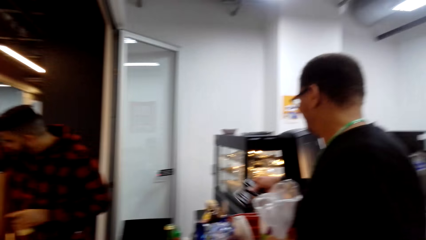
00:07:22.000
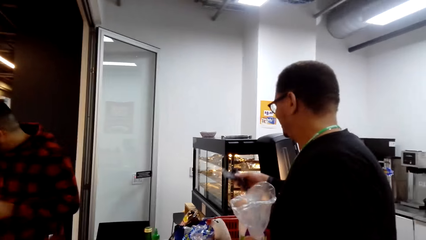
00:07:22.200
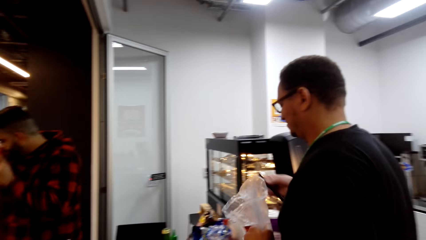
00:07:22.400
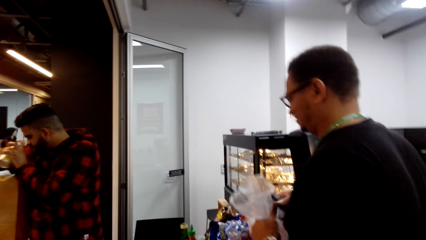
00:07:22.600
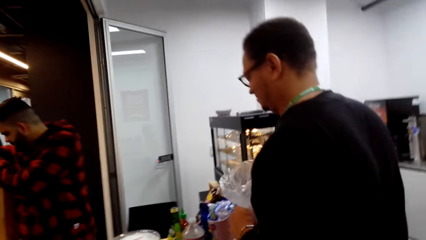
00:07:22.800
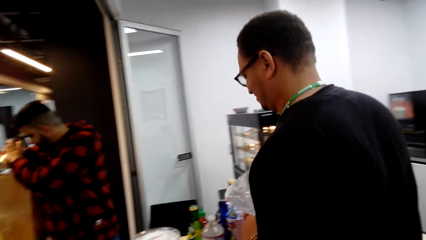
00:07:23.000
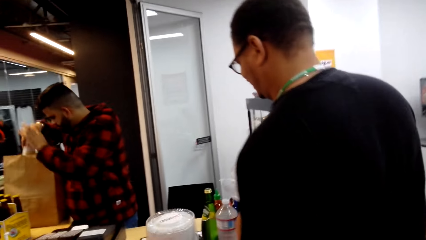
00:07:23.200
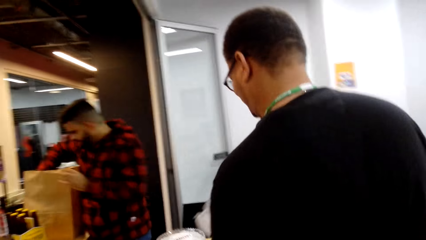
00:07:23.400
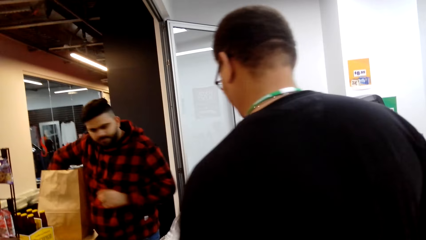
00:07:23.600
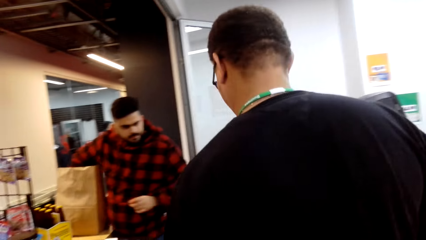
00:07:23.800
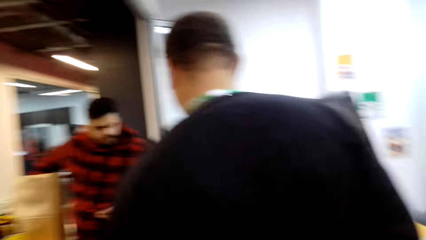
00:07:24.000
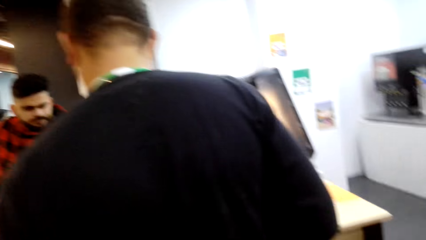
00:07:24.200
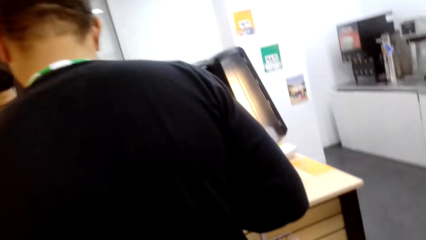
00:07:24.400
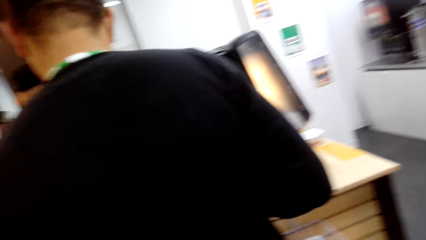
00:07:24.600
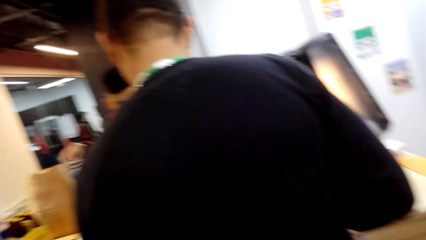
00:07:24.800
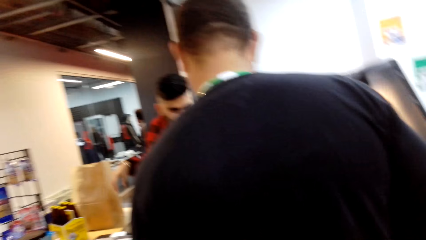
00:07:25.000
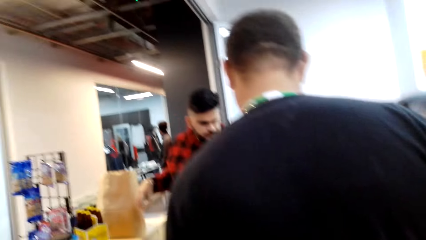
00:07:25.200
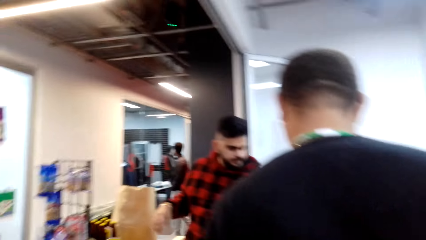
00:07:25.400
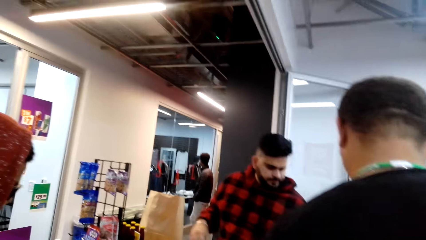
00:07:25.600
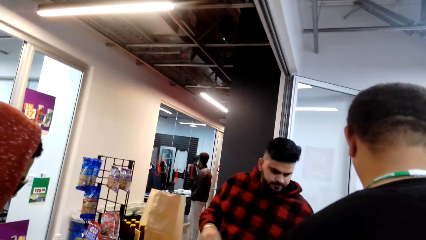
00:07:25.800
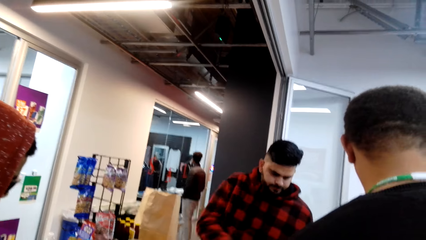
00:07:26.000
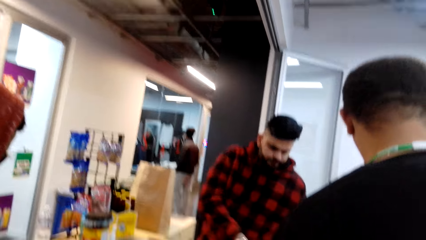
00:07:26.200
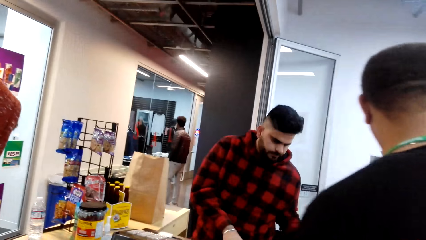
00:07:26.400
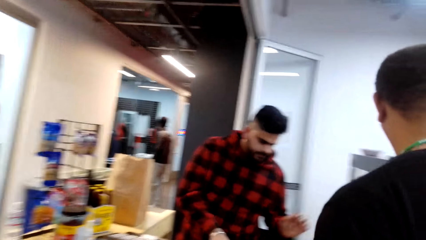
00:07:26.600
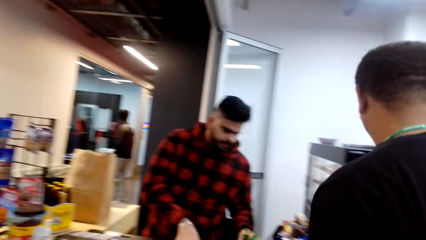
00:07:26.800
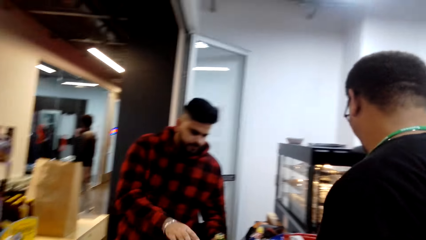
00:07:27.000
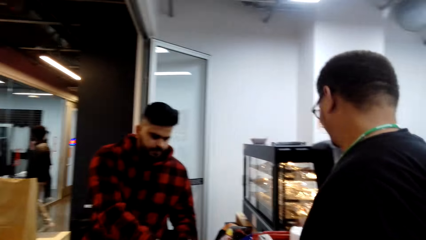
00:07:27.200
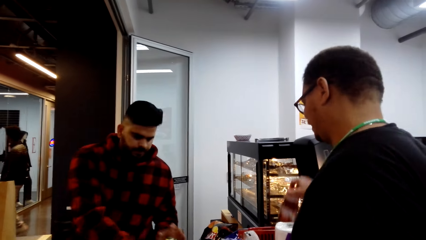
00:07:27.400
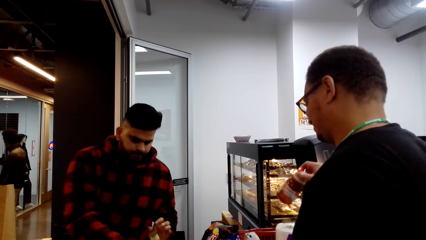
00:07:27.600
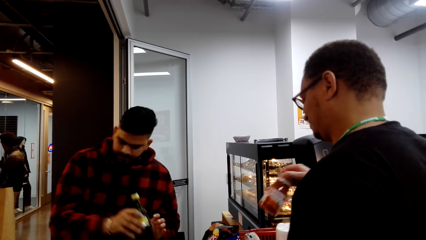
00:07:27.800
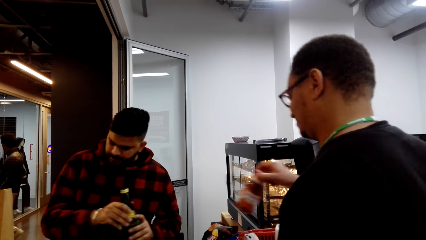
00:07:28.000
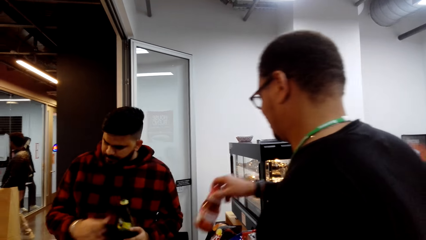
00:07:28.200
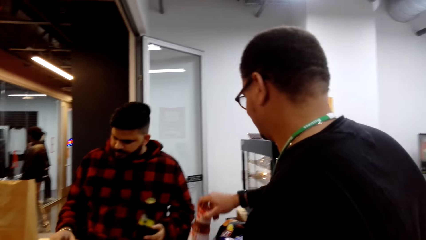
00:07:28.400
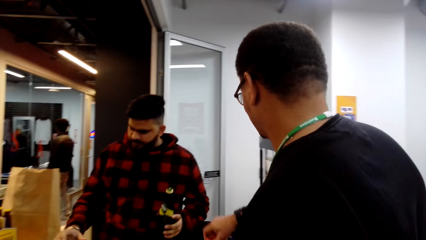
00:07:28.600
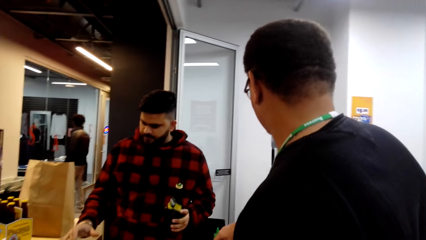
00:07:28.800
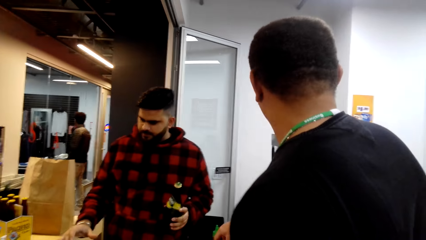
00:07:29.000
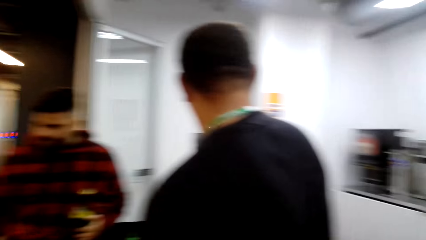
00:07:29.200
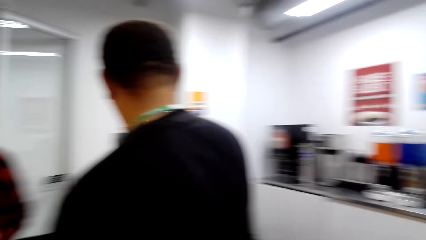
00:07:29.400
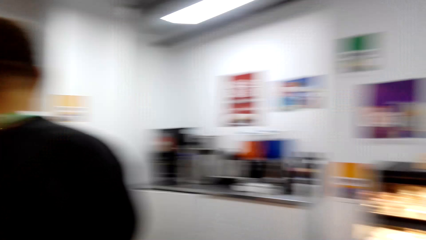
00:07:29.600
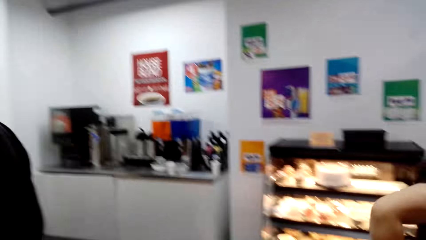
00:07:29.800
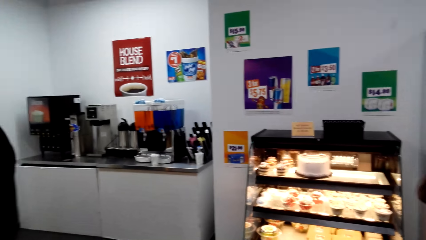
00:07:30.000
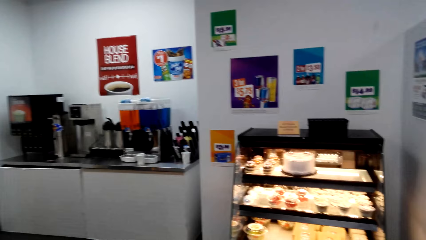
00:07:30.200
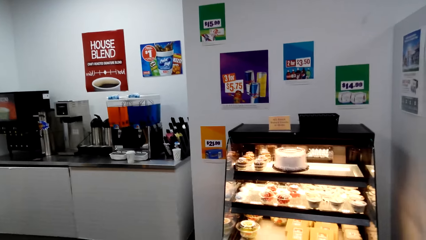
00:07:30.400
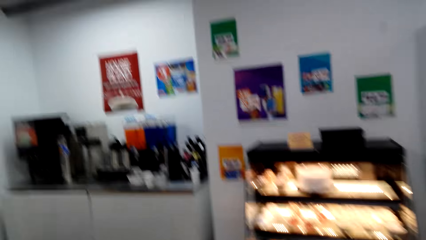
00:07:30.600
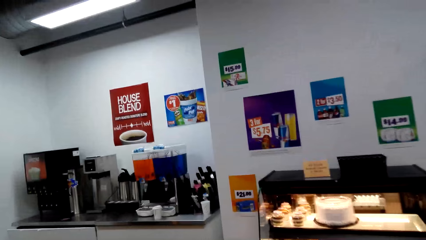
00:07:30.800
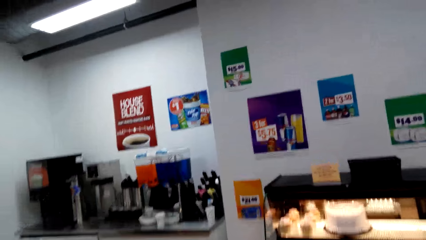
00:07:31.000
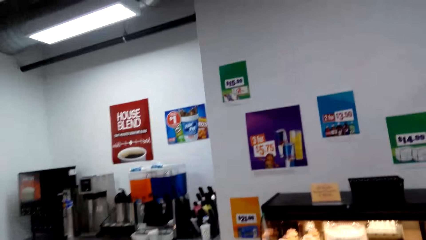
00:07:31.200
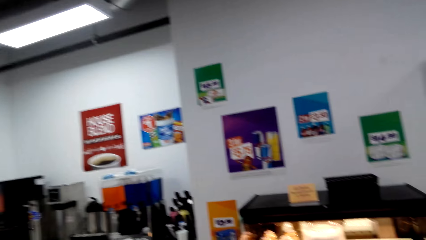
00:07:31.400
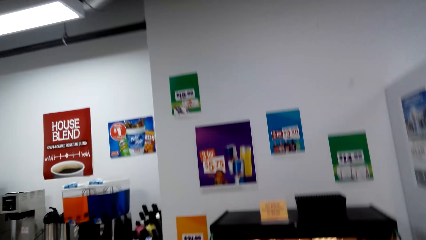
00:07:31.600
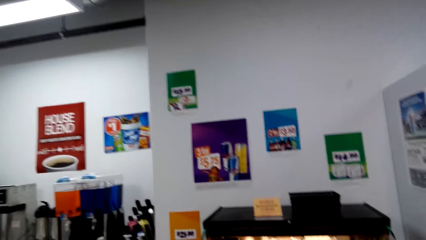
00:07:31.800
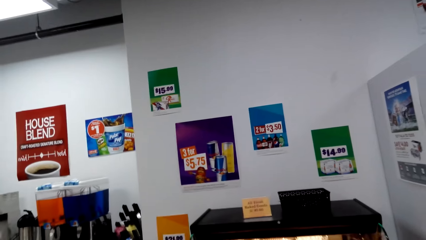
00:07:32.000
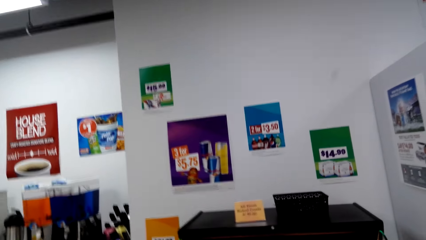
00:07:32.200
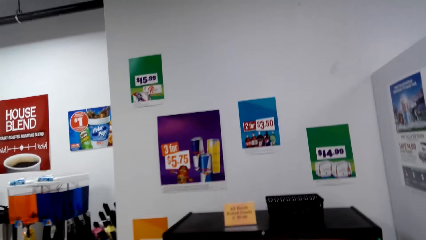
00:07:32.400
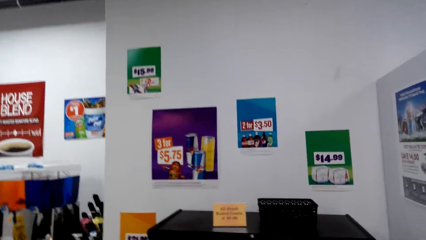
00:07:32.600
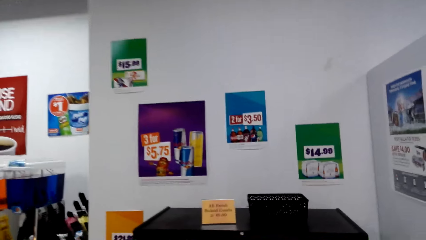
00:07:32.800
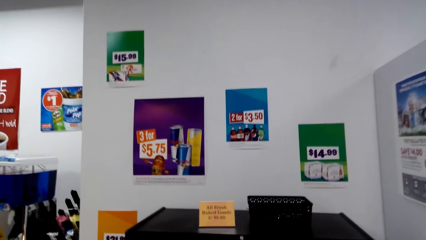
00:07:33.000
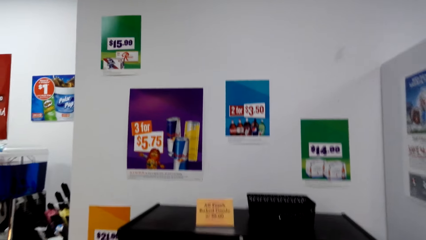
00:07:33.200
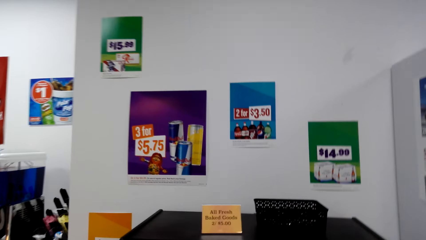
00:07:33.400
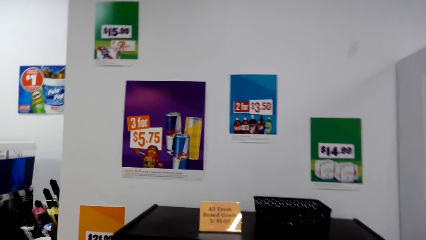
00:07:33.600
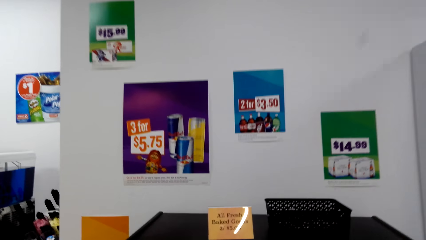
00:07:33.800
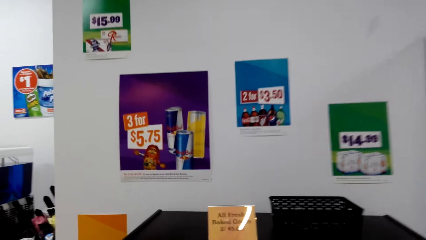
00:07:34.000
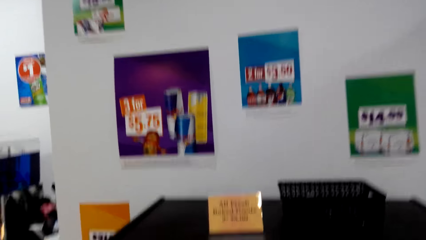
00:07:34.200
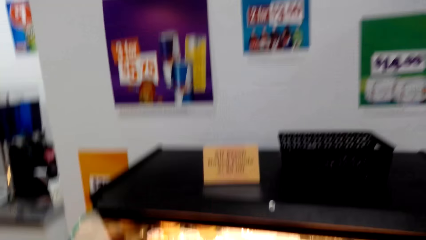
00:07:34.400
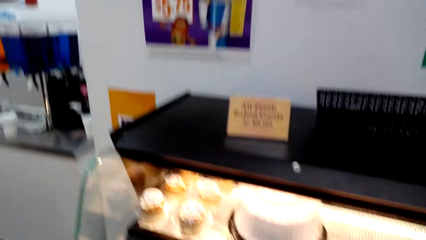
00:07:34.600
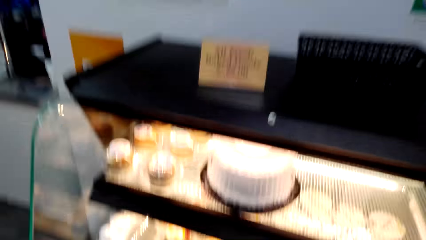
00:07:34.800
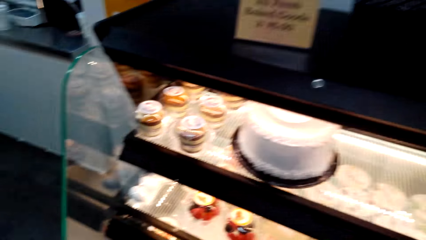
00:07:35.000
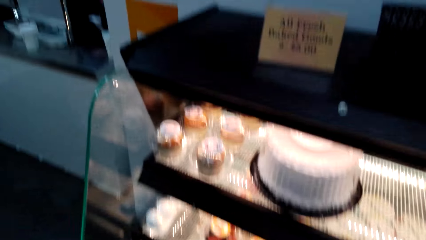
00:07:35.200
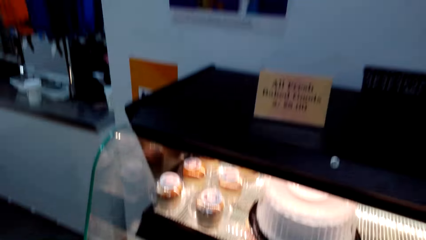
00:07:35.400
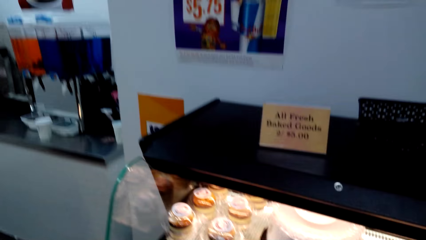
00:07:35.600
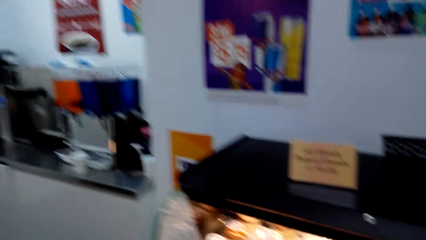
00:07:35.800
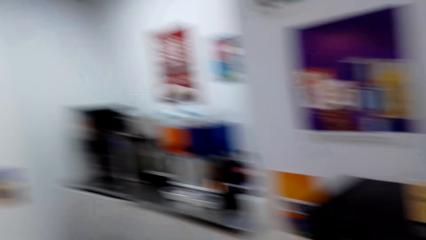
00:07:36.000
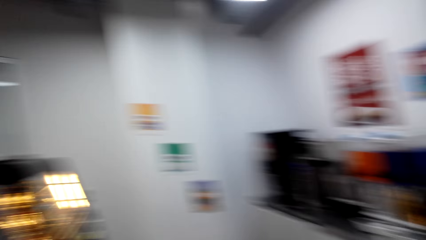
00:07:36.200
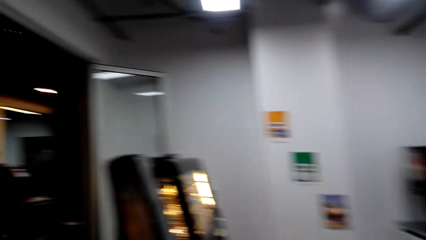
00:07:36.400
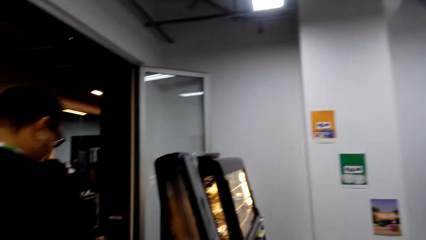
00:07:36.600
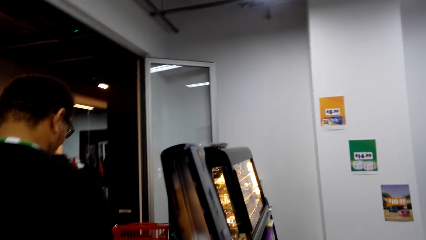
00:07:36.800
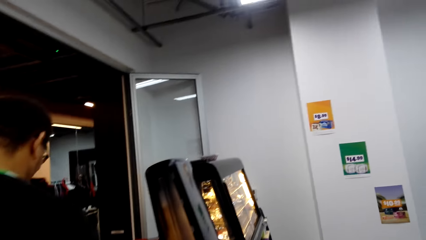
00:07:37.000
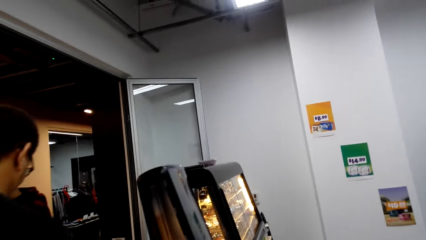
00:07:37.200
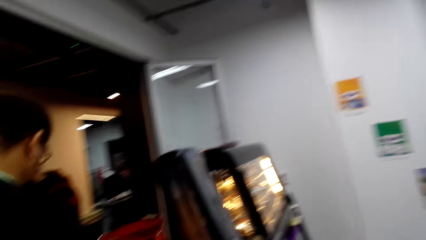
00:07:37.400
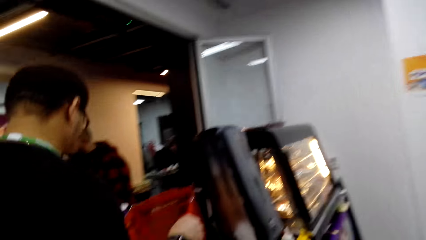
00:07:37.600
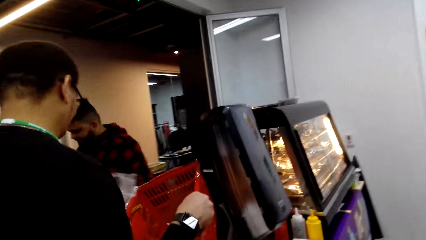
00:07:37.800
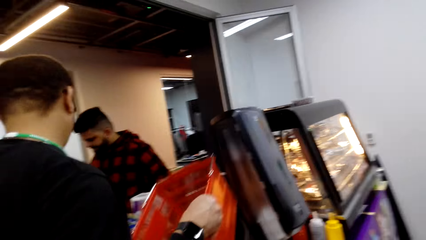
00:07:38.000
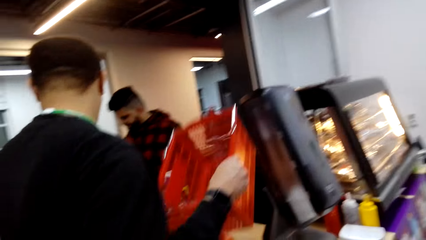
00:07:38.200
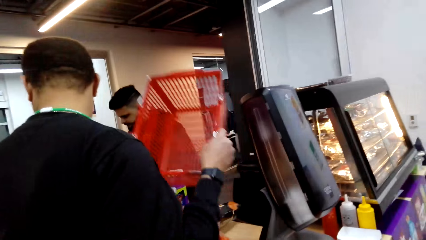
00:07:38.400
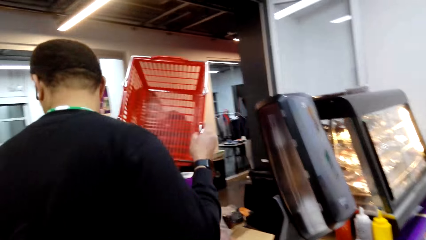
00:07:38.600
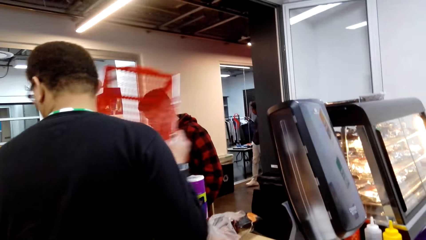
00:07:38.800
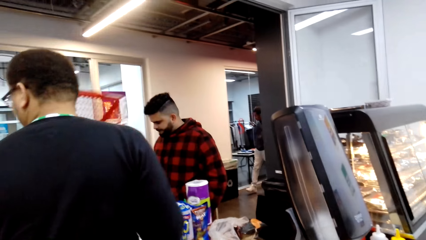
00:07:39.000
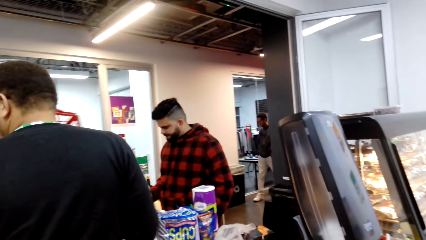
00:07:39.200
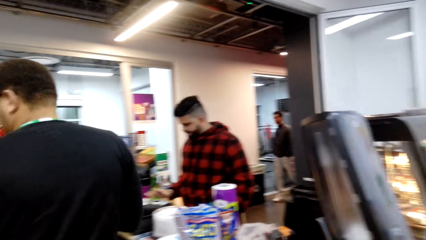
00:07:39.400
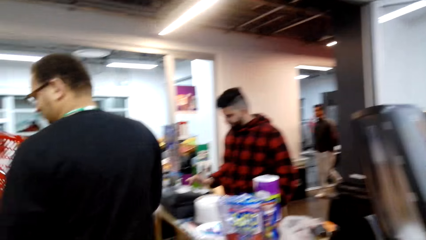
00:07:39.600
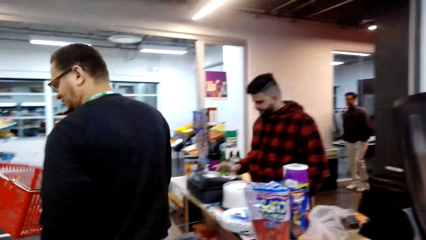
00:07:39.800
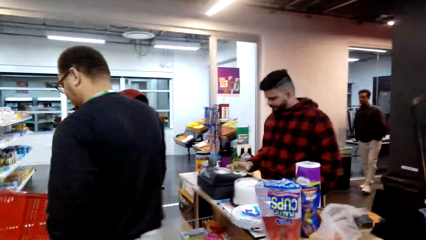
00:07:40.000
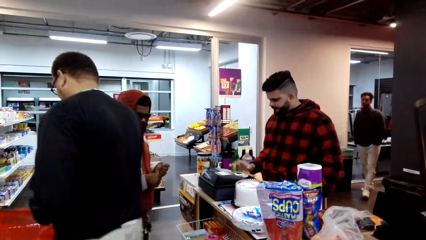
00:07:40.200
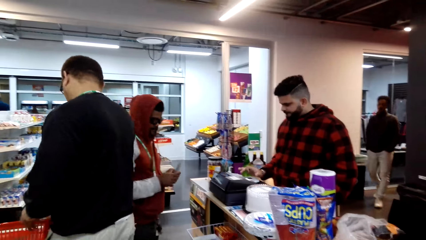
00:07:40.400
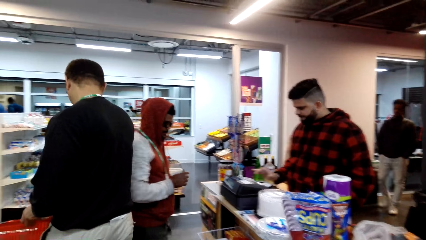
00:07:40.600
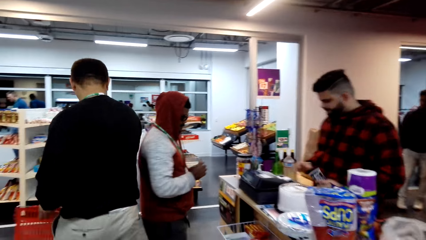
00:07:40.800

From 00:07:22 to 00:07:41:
The camera wearer looks around. A man makes a step. The camera wearer looks around. The man lifts a bottle of something. The camera wearer looks around. They walk in the supermarket. They look around. They walk around. They look around.
